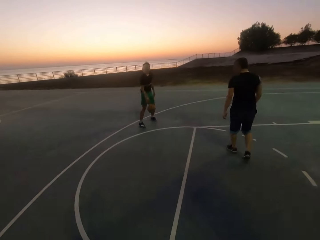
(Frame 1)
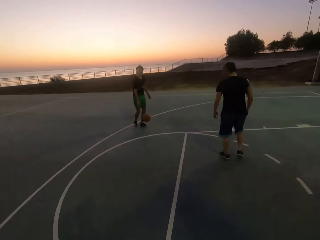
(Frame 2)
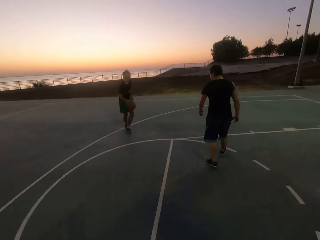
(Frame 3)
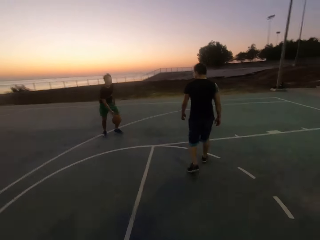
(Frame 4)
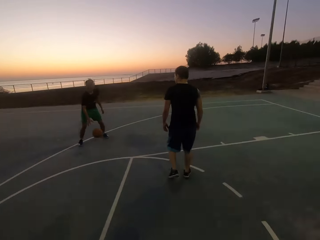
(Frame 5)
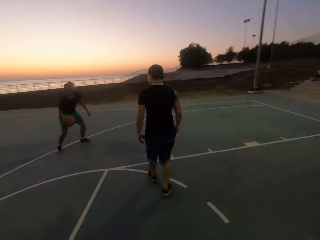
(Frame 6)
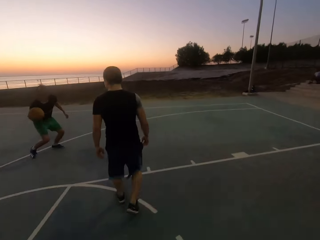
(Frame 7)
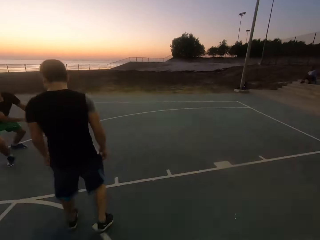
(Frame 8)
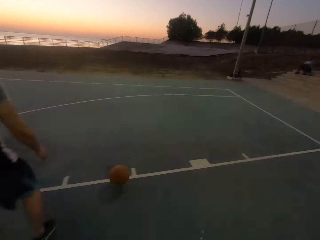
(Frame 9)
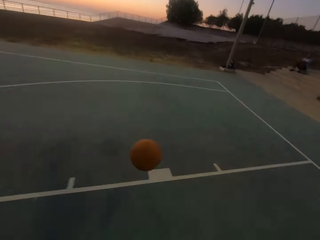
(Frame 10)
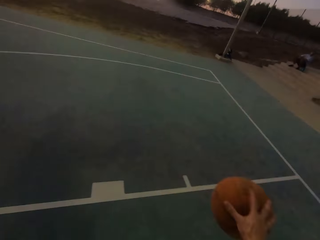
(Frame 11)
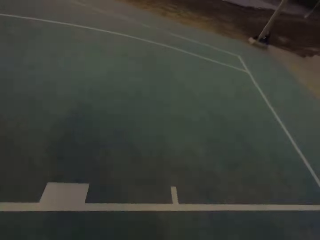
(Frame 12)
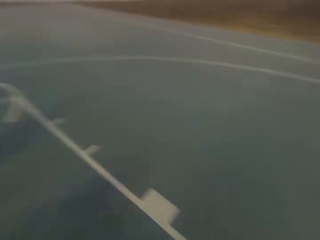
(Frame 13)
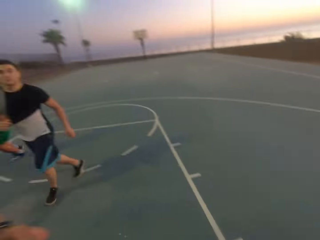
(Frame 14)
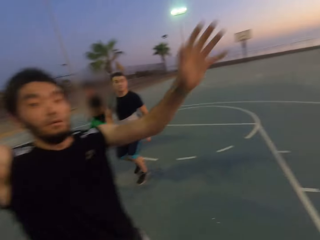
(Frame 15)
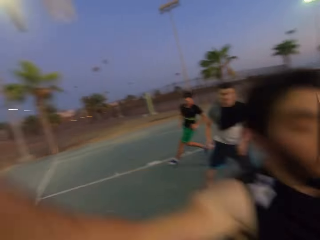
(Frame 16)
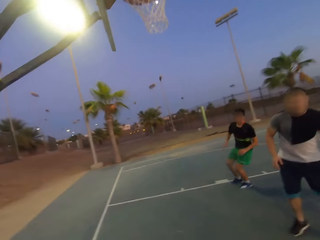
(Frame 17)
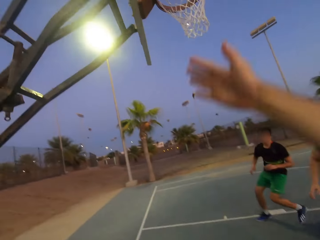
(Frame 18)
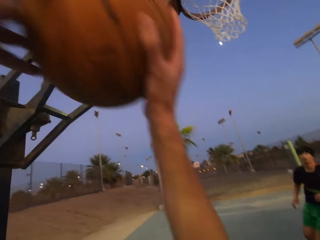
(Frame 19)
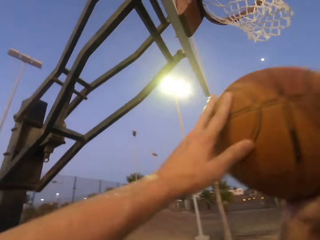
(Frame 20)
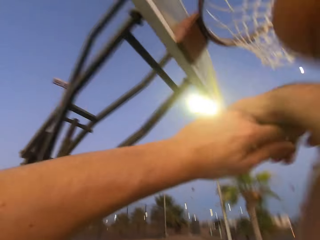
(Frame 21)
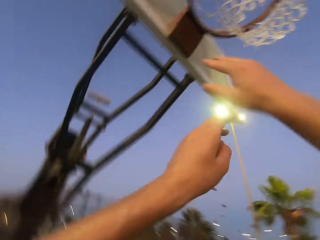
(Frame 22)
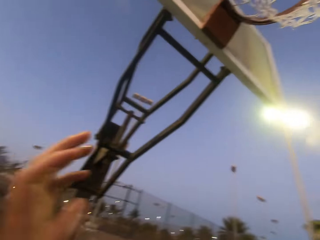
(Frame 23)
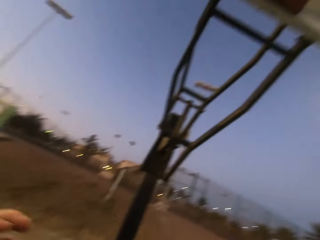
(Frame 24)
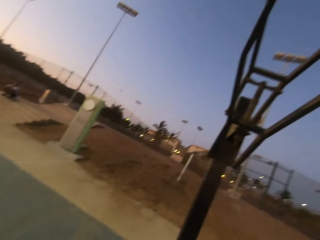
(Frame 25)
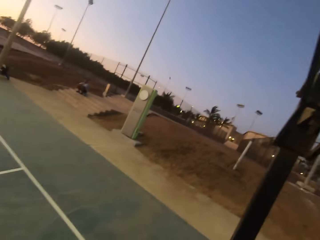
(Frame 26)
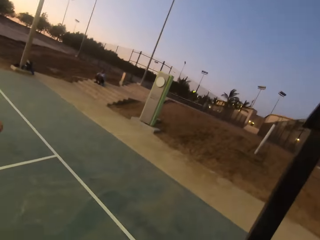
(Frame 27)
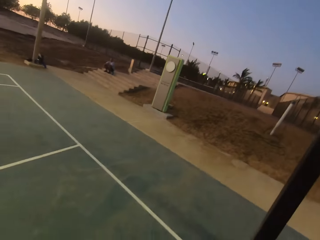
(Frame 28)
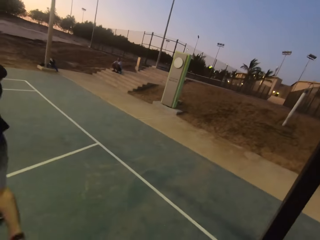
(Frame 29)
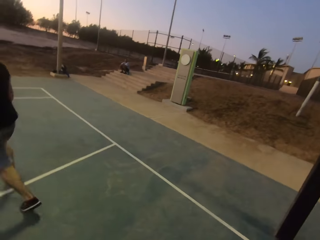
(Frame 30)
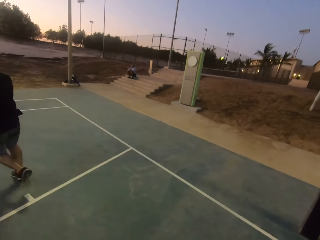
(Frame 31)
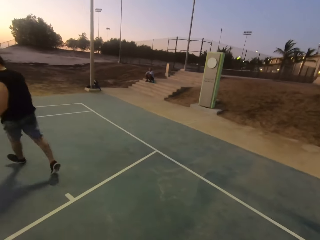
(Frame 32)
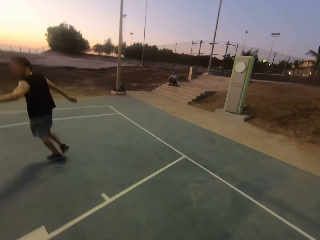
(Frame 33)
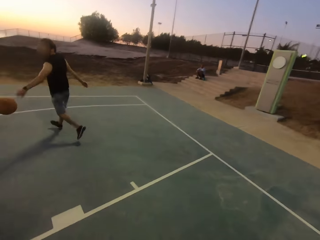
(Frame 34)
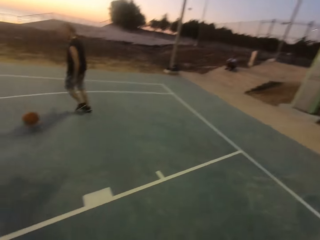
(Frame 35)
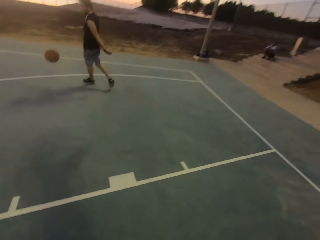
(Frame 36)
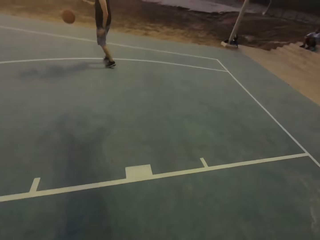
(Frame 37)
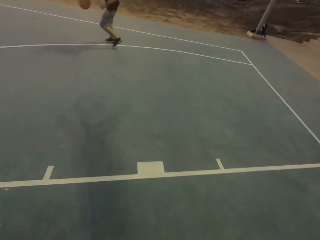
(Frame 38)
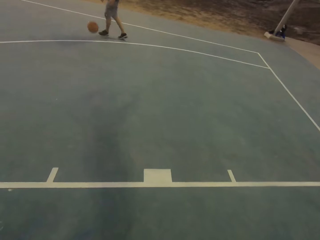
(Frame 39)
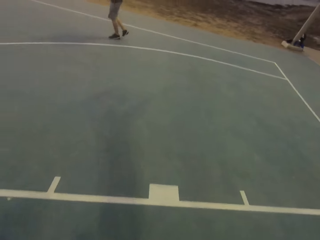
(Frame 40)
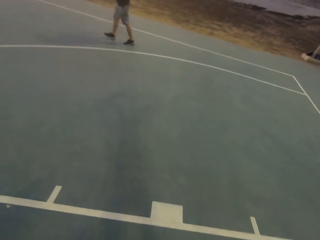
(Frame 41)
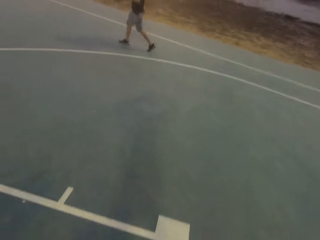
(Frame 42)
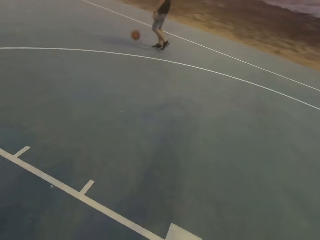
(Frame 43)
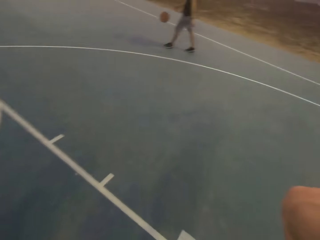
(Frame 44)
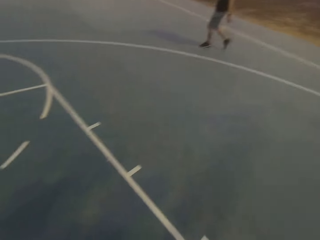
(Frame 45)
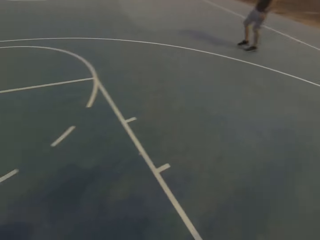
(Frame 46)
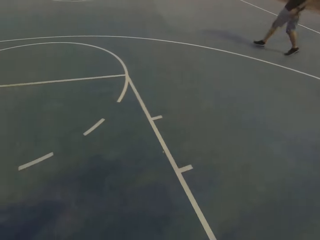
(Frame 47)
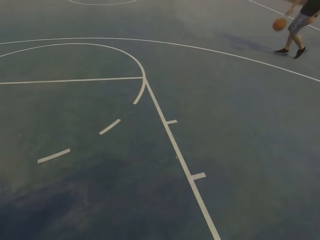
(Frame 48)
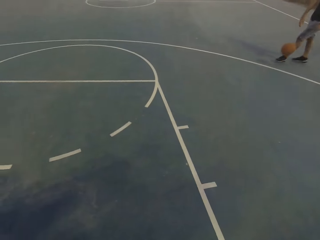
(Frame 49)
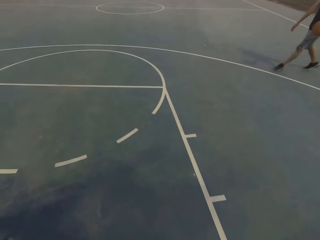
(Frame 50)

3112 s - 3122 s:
A man throws the ball to the camera wearer. The camera wearer dribbles the ball. Another man shields. A third man runs. The second man jumps. The first man runs. The camera wearer throws the ball in the hoop. They hold the ball. The second man dribbles the ball. The camera wearer looks around.

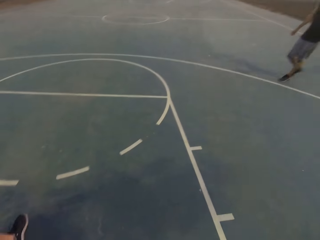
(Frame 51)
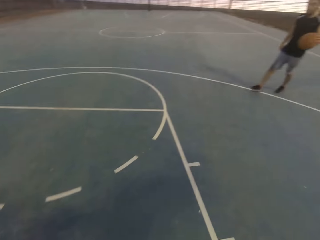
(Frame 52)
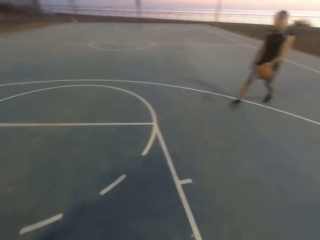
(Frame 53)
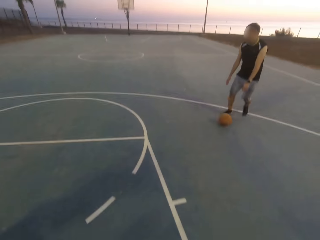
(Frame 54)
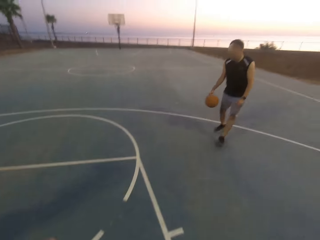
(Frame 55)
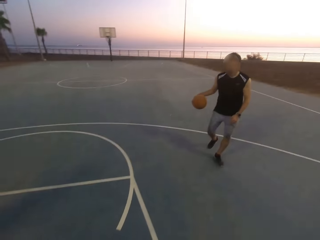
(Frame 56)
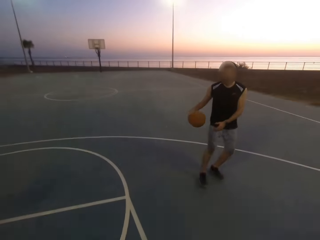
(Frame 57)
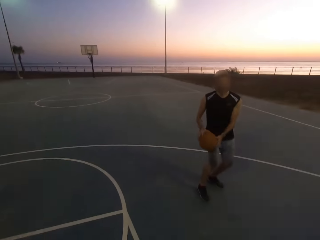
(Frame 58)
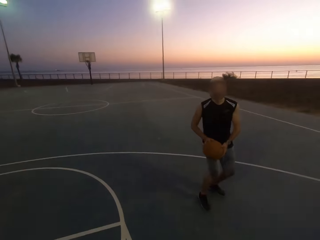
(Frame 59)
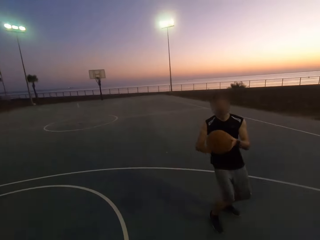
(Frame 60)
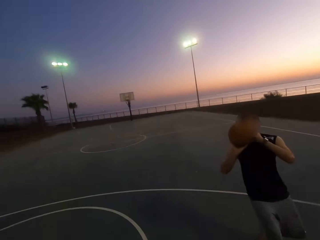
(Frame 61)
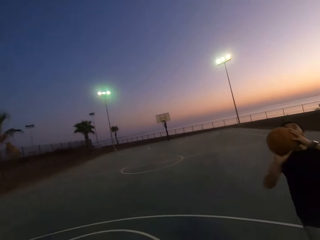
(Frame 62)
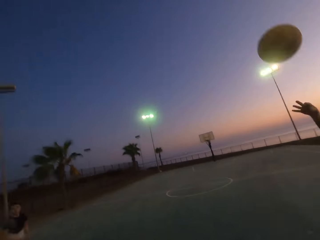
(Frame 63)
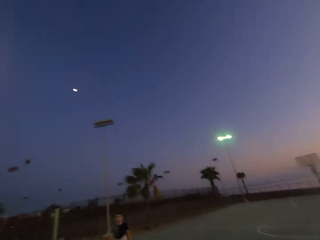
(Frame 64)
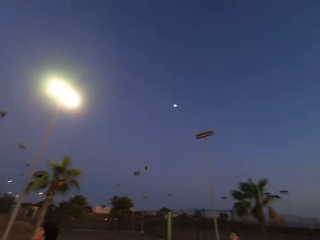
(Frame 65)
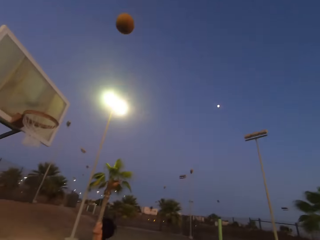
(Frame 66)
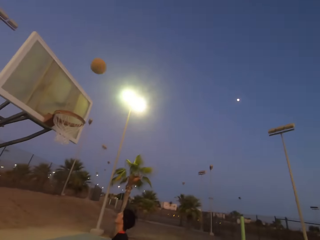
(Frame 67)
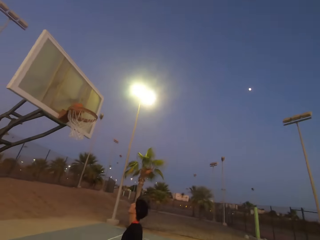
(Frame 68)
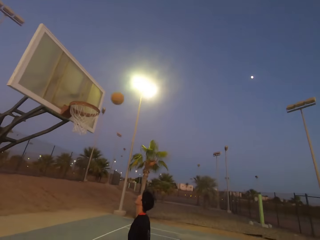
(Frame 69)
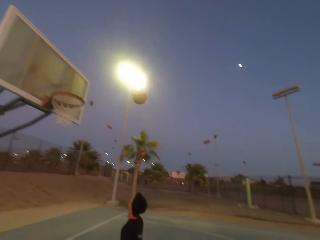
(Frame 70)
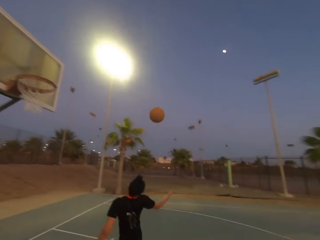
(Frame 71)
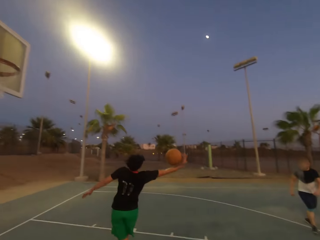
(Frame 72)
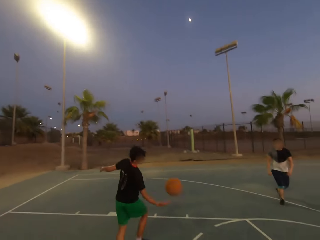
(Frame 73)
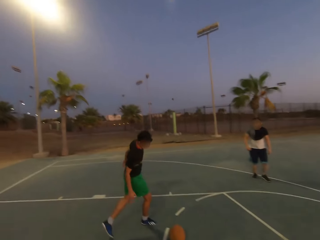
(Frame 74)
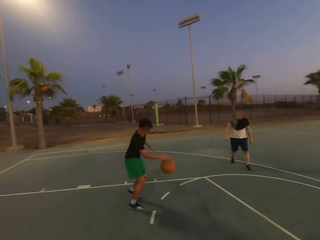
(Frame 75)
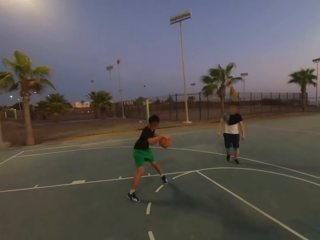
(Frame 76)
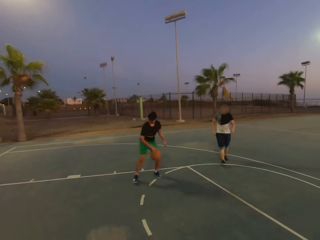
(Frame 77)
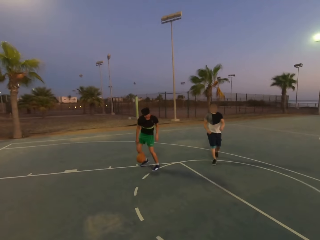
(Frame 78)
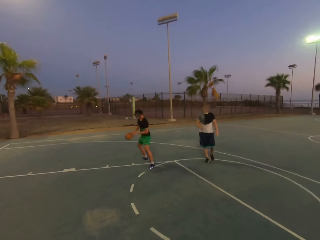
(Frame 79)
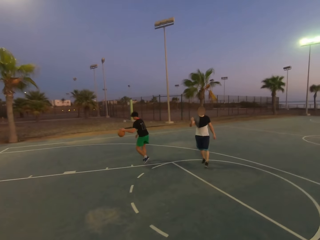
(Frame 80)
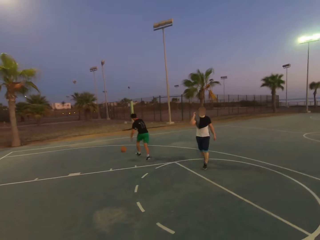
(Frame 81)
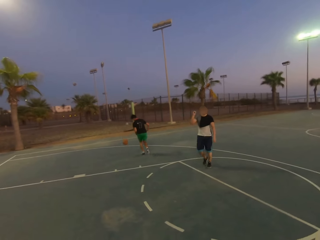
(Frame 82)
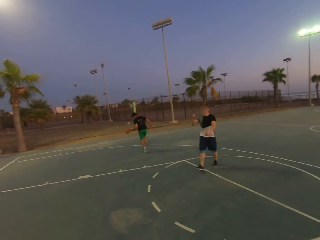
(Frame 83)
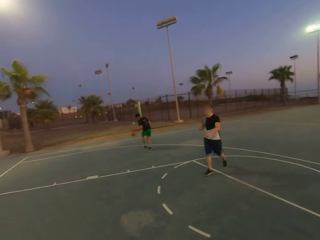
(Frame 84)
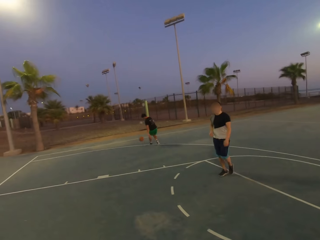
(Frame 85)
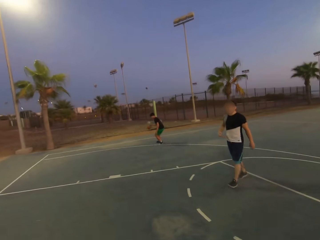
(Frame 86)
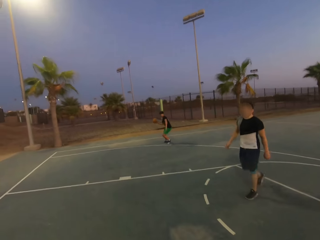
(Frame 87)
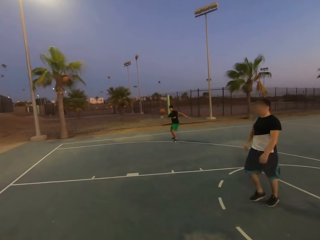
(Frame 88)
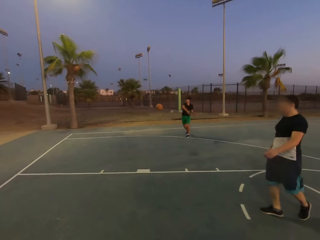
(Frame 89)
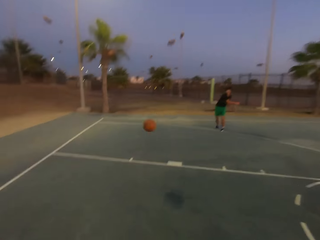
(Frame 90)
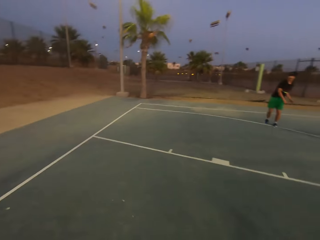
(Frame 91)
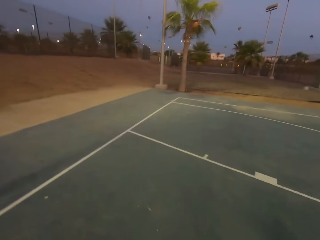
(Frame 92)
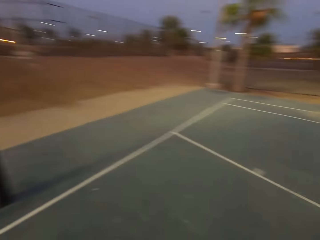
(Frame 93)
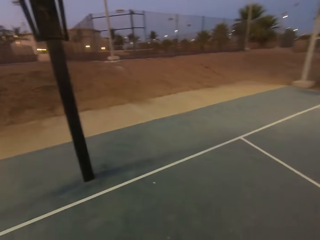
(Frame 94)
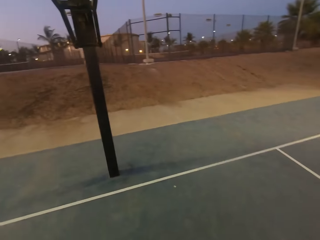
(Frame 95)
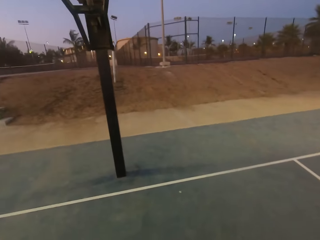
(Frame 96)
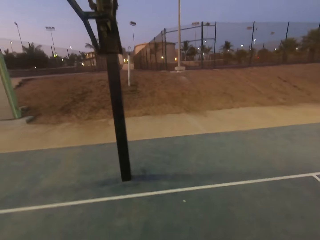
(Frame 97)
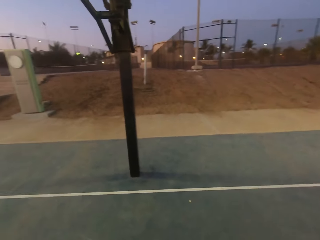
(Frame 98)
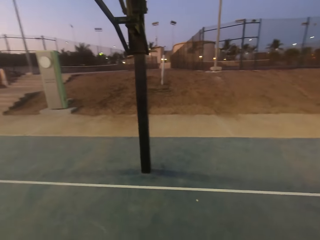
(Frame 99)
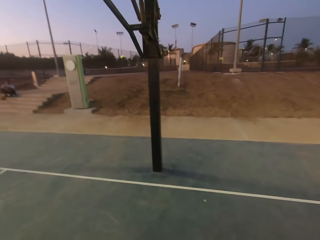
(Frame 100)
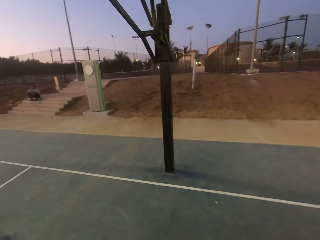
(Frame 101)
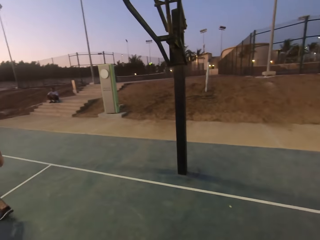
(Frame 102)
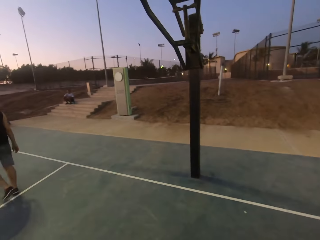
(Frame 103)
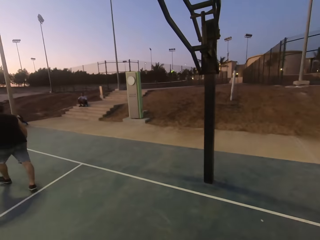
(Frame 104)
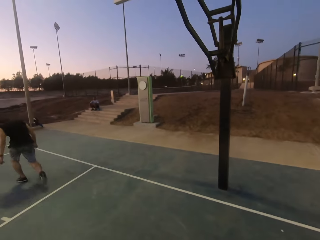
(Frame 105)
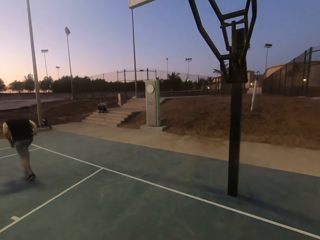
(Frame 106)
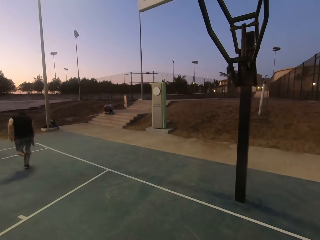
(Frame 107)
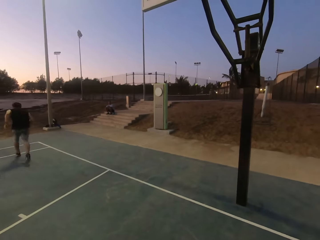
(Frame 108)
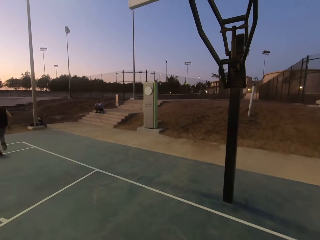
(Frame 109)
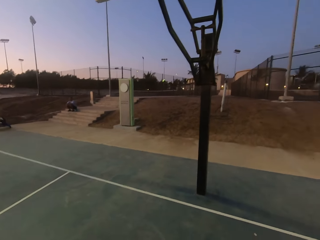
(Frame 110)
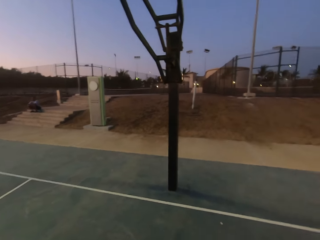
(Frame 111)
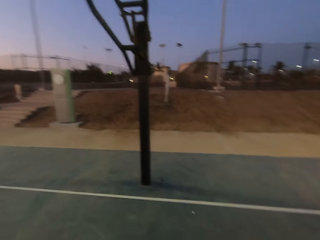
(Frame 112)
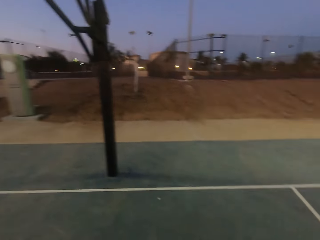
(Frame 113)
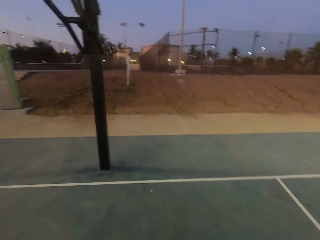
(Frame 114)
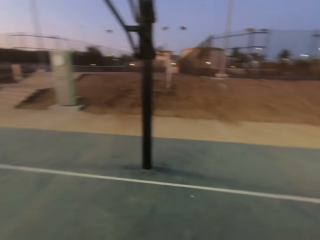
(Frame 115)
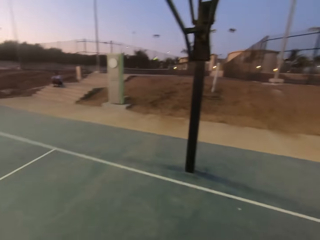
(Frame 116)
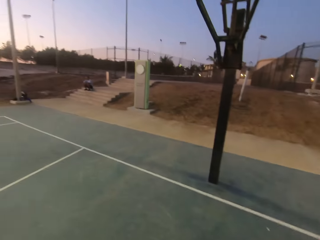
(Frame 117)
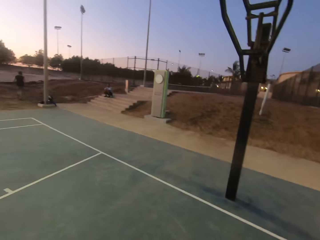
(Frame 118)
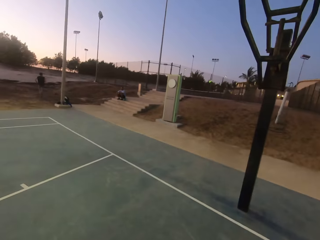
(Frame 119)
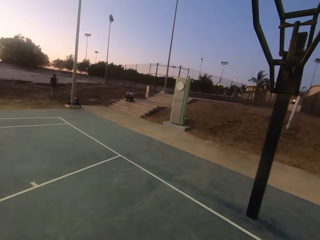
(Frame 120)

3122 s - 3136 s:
A man throws the ball in the hoop. Another man picks up the ball. A third man runs. The second man dribbles the ball. The third man moves his hand. The second man throws the ball. The first man runs for the ball. The camera wearer looks around.
